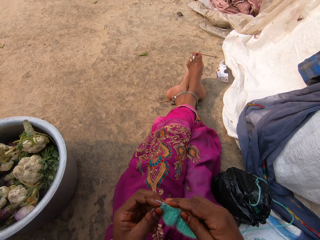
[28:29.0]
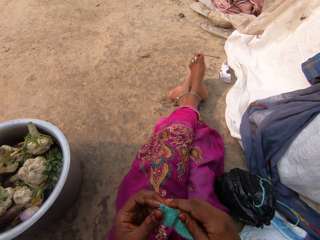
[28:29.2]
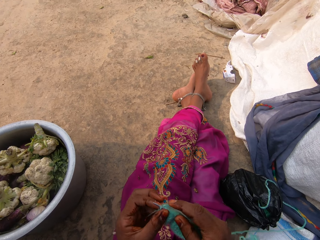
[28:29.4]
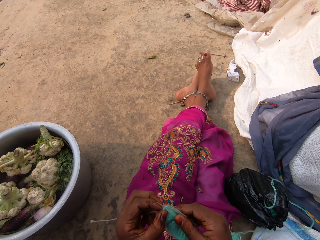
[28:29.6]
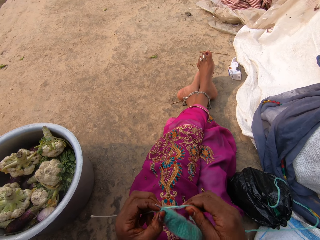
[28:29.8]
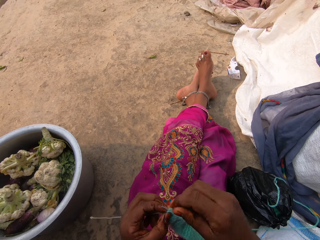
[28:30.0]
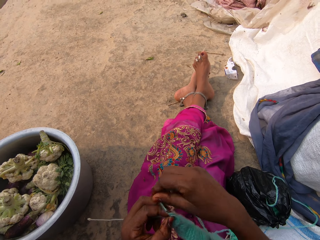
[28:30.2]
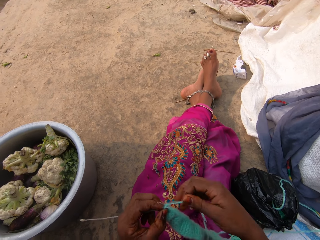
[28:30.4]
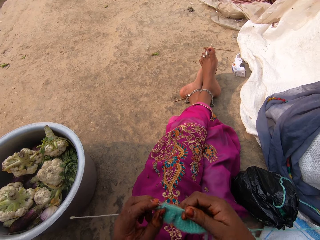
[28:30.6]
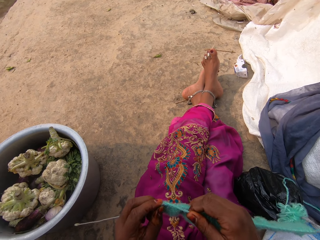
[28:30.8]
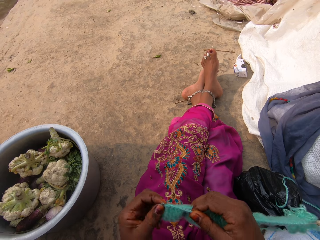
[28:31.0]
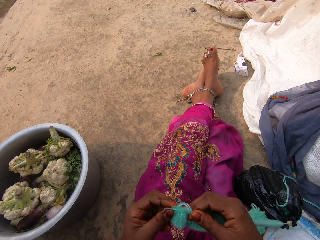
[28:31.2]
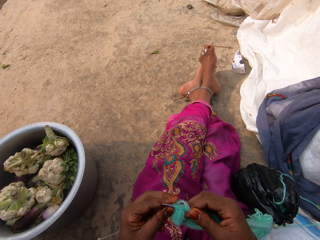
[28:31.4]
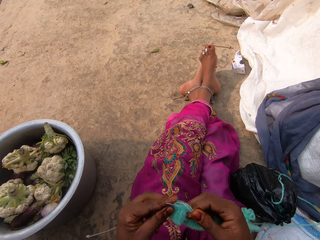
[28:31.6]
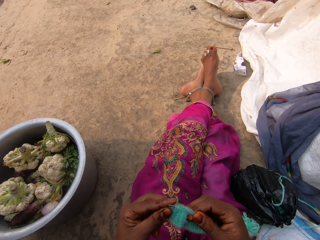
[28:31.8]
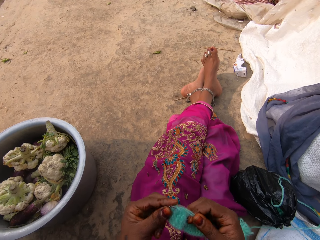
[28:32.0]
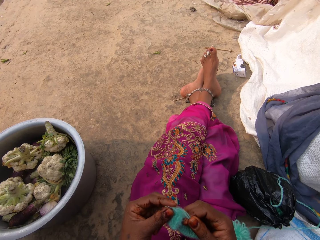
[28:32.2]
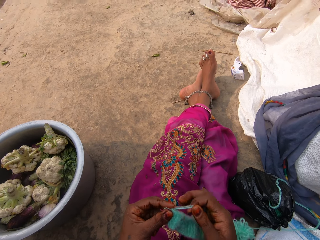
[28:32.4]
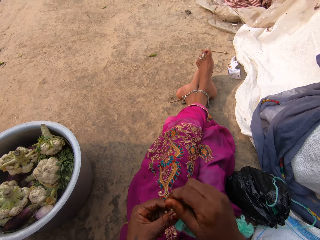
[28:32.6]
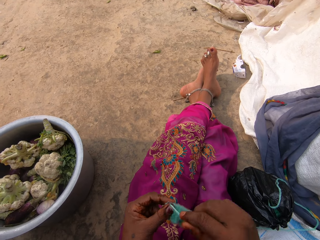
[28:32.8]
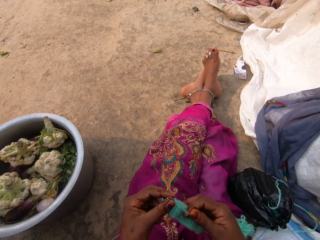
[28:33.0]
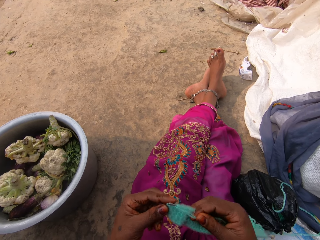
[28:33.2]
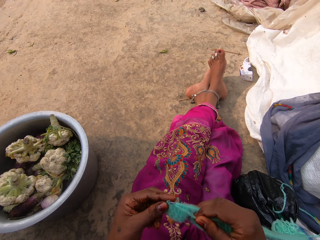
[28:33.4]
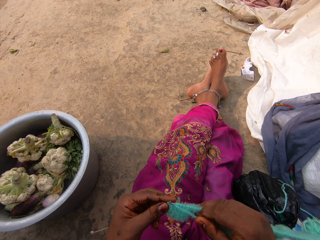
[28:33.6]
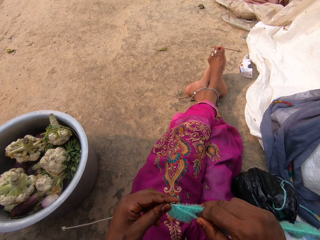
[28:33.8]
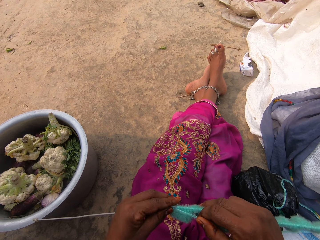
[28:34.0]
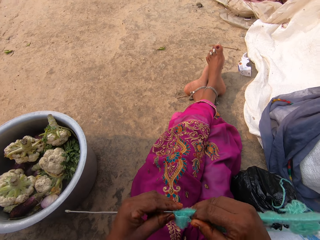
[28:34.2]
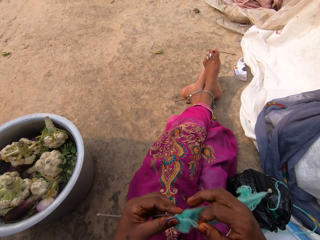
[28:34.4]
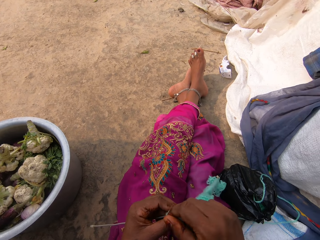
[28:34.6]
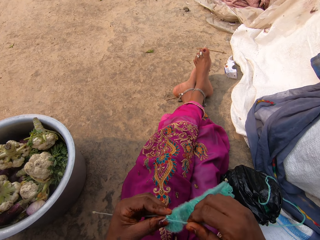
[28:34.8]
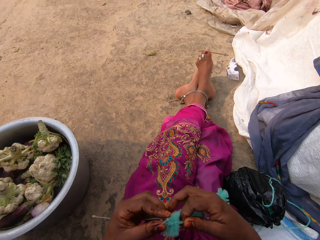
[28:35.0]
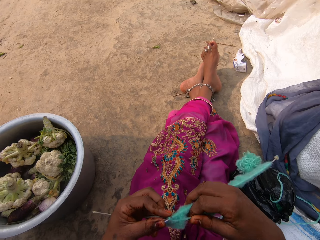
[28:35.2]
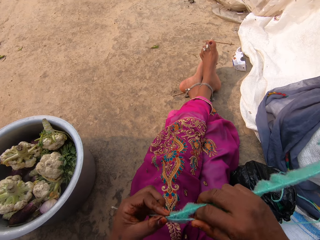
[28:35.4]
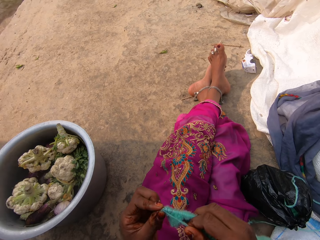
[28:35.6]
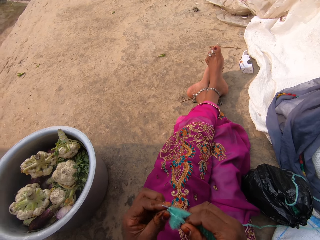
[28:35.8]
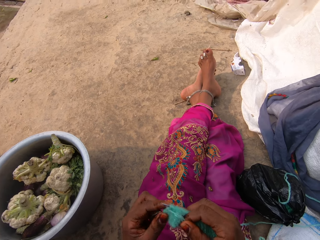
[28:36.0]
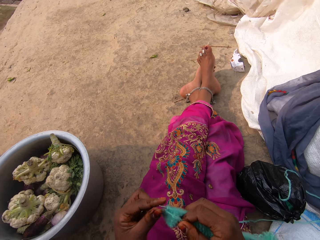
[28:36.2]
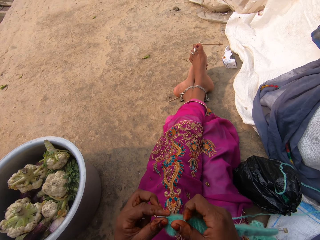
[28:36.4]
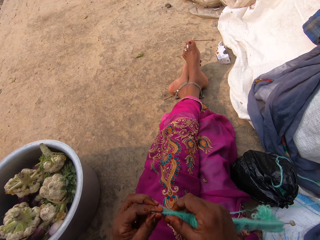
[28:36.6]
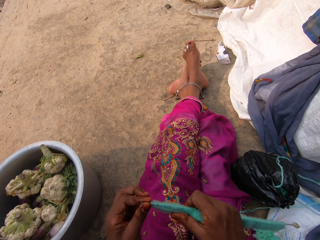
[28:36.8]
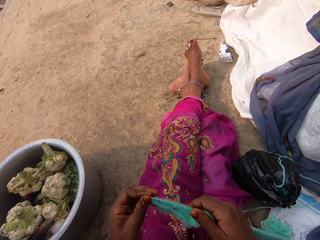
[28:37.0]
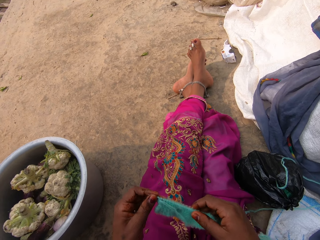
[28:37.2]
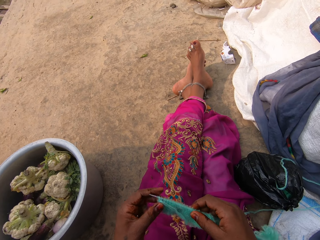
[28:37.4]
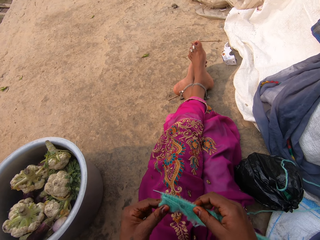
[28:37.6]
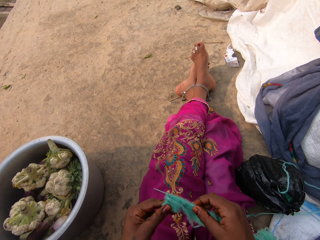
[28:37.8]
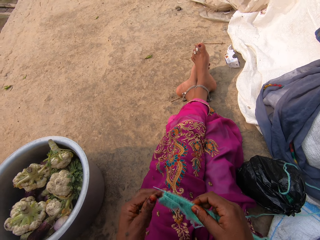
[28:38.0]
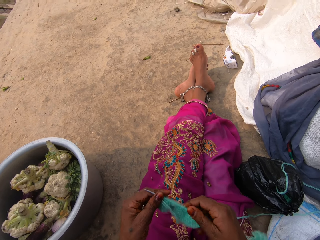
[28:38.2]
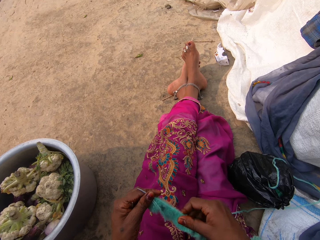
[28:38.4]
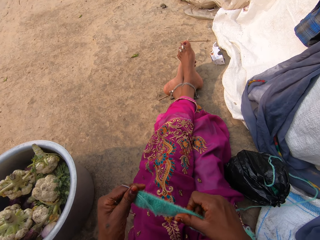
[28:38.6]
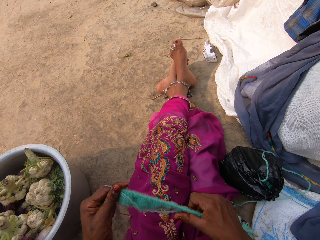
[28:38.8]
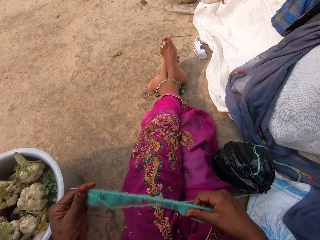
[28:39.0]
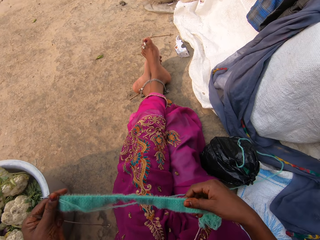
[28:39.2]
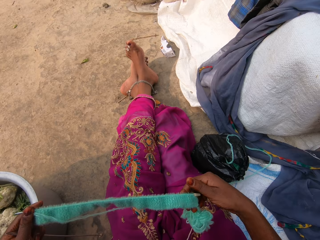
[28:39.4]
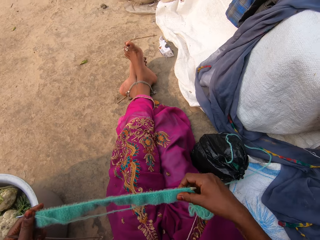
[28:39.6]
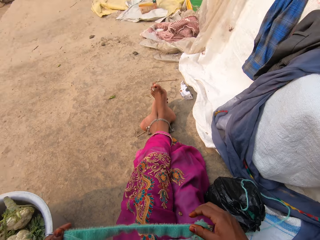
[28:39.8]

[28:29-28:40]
The camera wearer holds the thread with her right hand. She knits the fabric.

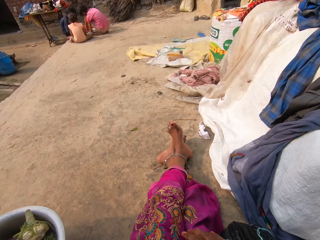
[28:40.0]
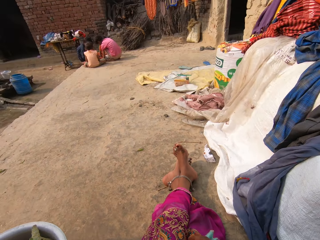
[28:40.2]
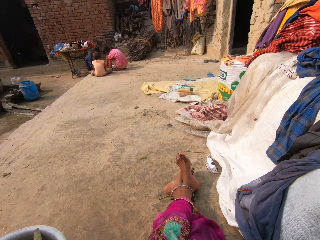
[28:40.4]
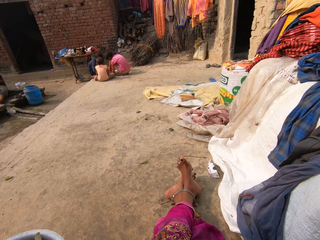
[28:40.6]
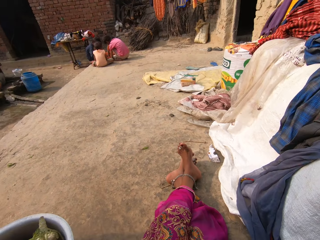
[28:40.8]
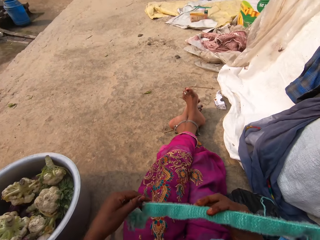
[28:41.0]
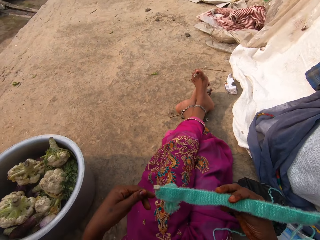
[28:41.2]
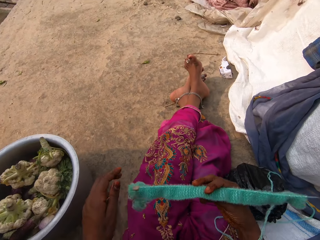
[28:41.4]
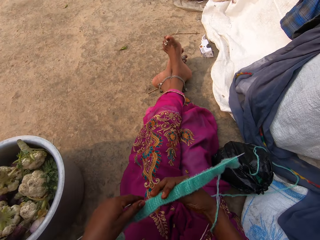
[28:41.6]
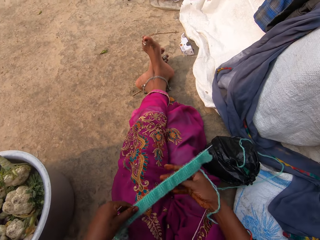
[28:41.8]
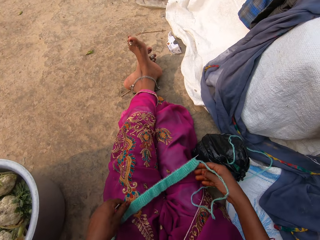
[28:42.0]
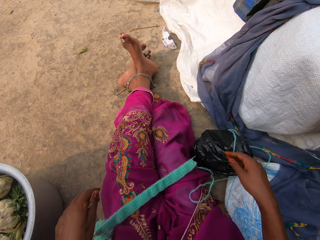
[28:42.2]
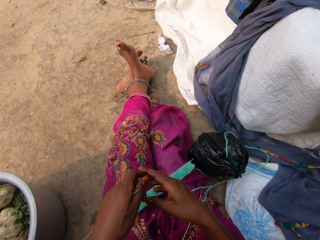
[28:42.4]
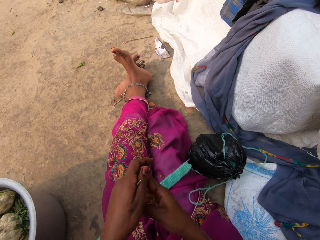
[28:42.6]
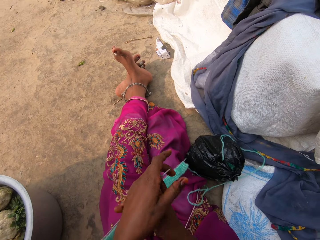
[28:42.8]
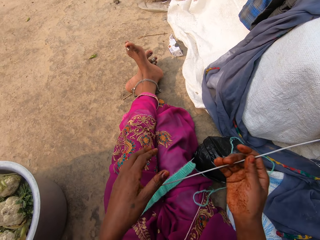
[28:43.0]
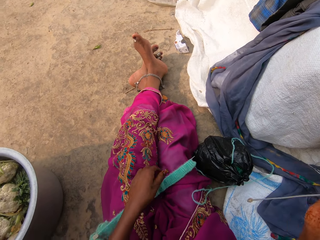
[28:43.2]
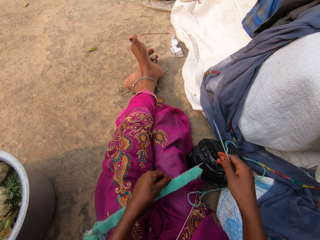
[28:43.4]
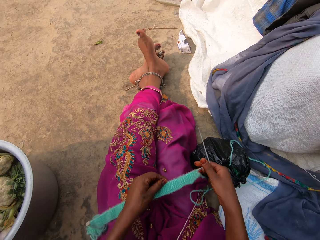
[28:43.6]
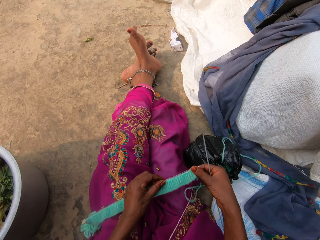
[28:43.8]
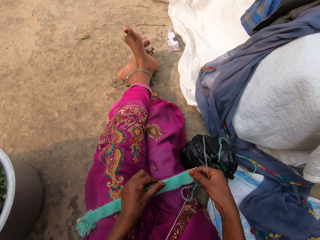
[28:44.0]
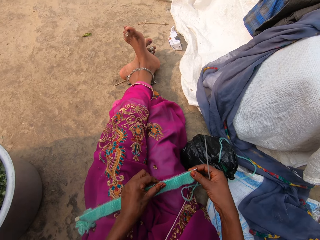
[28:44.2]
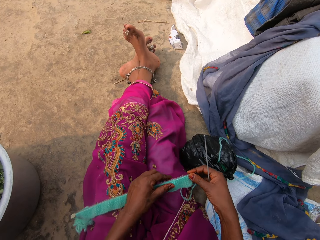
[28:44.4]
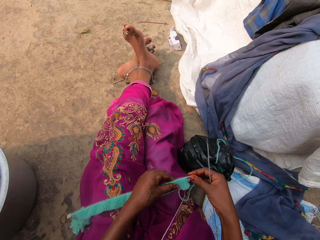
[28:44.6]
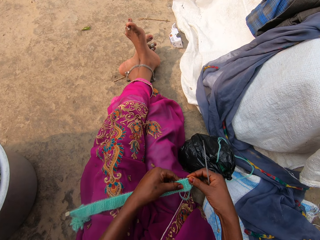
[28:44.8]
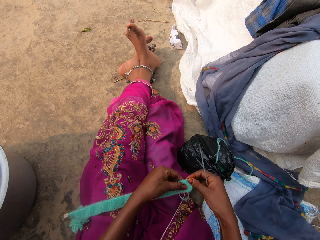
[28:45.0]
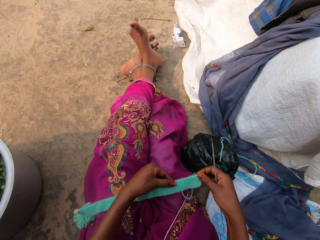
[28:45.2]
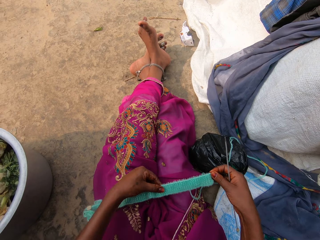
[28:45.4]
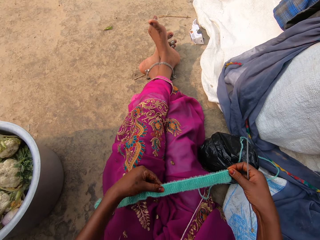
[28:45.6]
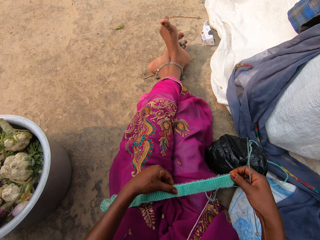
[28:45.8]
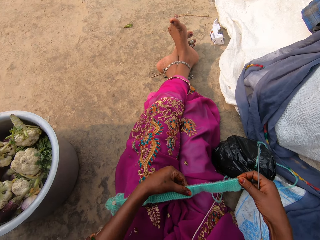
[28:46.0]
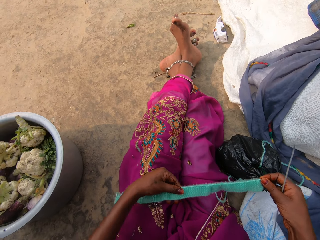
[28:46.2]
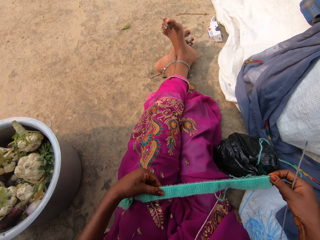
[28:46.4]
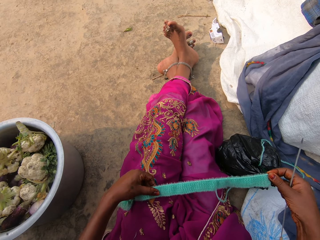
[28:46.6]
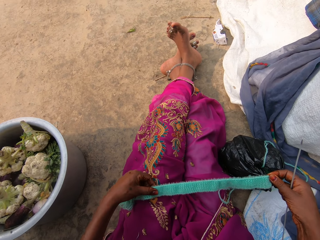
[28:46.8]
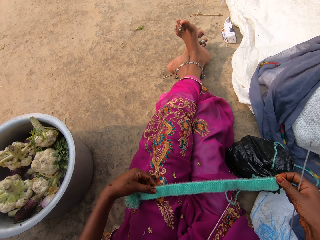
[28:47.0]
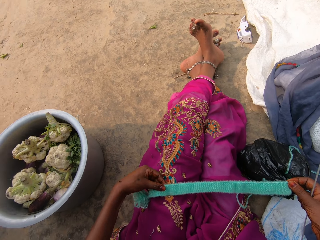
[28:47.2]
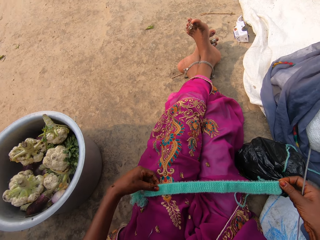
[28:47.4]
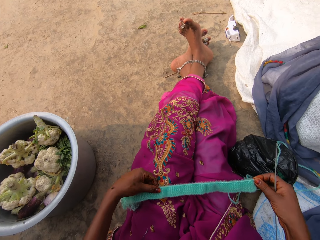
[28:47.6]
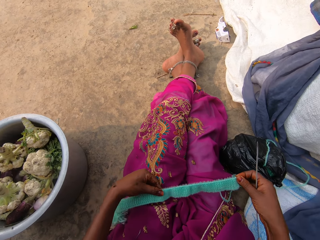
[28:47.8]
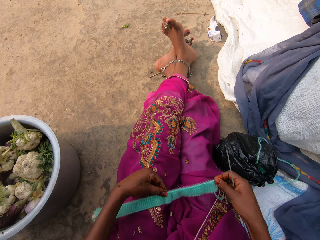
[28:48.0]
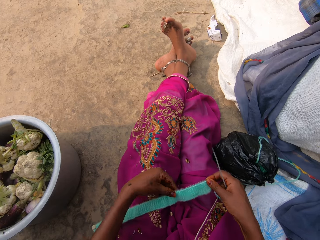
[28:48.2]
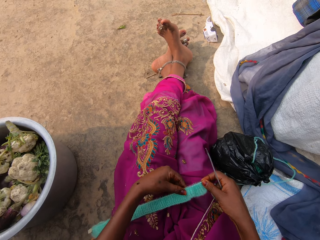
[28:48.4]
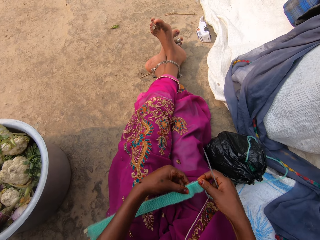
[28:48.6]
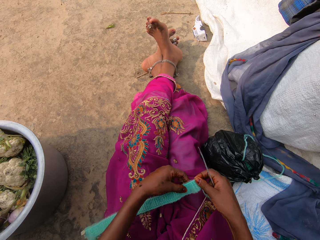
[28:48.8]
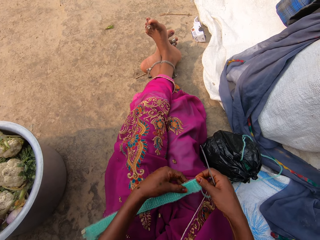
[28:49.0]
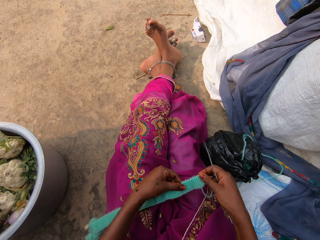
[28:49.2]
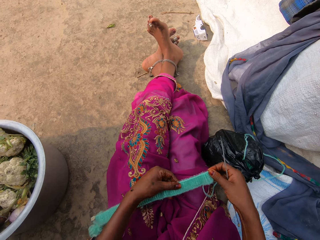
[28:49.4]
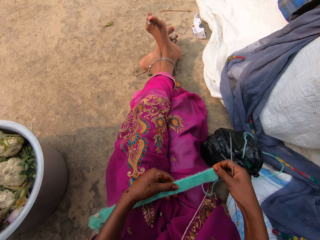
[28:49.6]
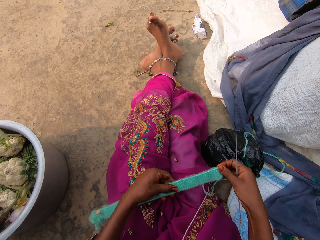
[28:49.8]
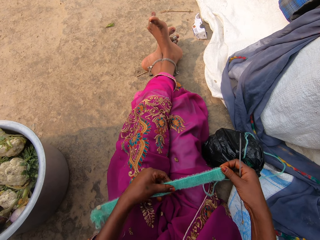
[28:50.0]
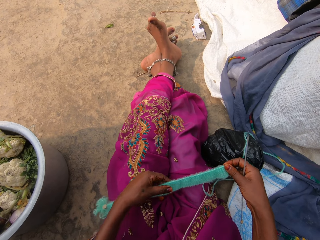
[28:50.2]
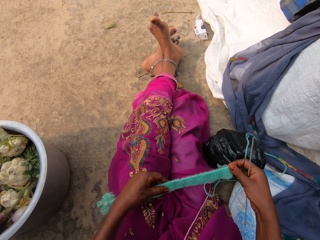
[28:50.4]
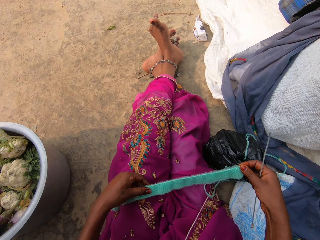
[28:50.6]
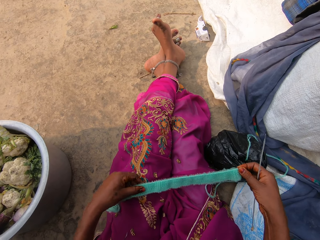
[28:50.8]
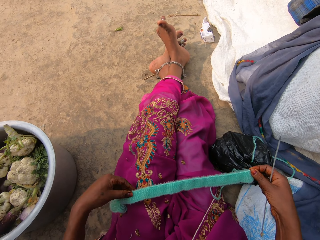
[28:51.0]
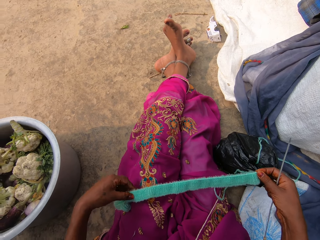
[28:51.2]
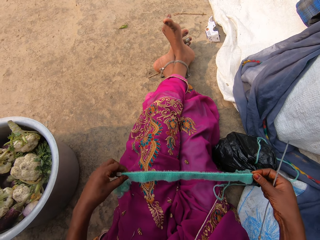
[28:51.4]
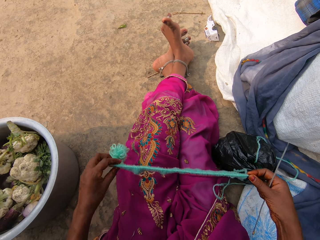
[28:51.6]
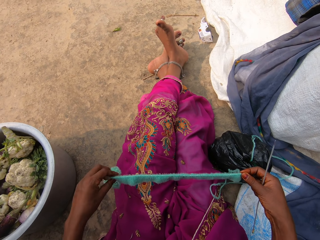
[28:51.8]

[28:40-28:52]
The camera wearer holds the fabric. She places the knitted thread on her lap with her left hand. She passes the knitting needle from her left hand to her right hand. She holds the knitting needle with her right hand. She picks up the knitted thread from her lap with her left hand. She adjusts the knitted thread with her hands. She stretches the fabric.
